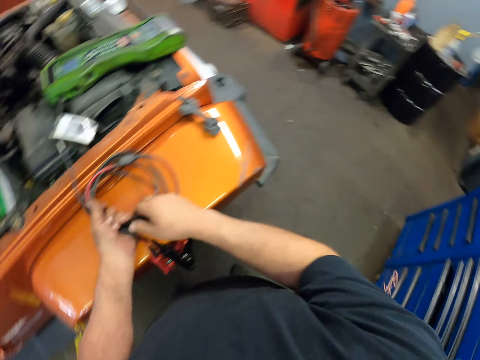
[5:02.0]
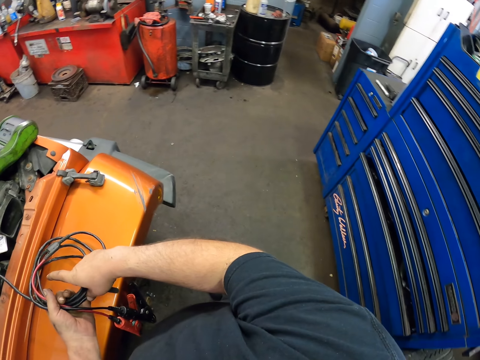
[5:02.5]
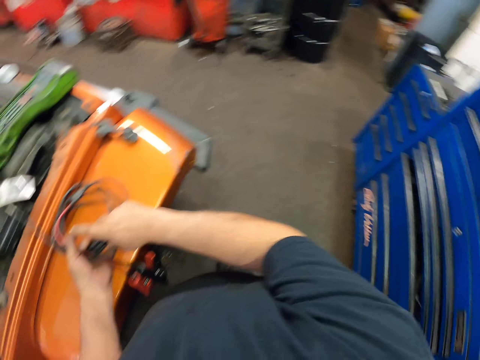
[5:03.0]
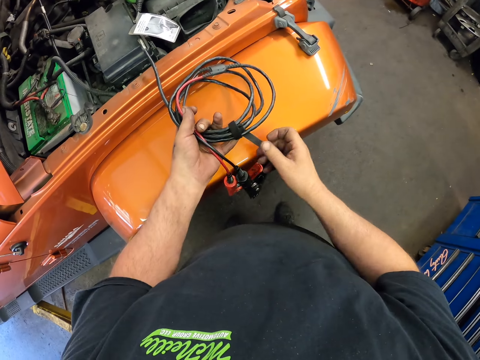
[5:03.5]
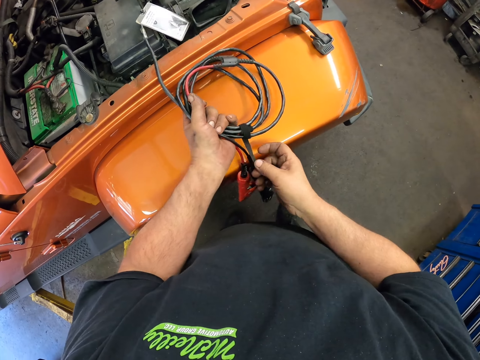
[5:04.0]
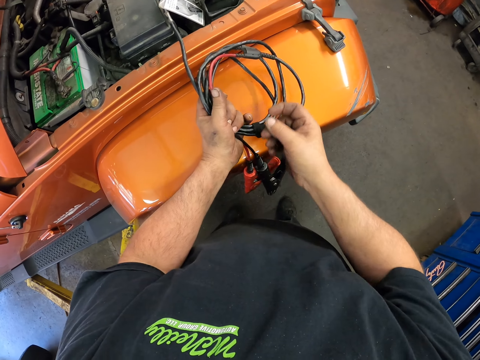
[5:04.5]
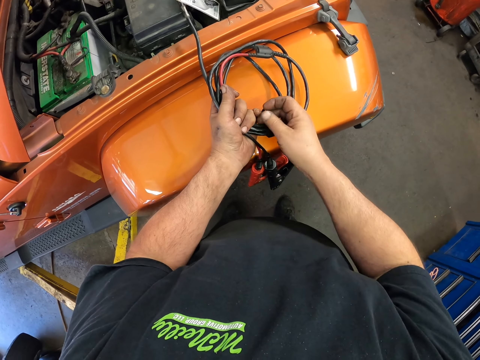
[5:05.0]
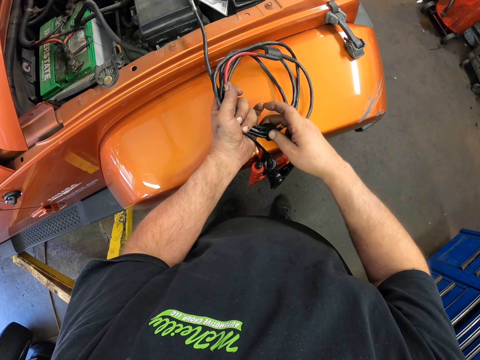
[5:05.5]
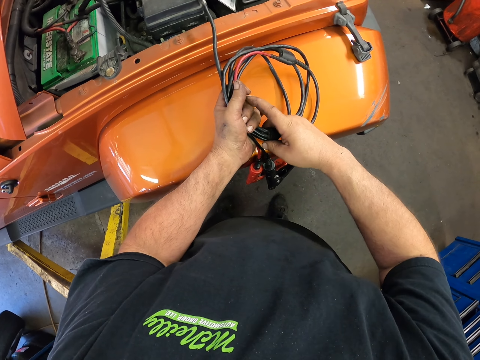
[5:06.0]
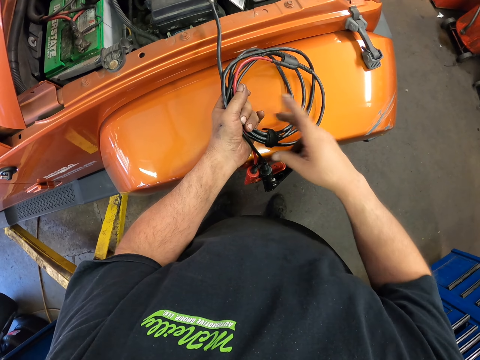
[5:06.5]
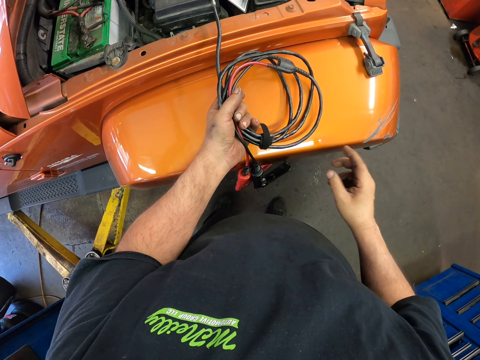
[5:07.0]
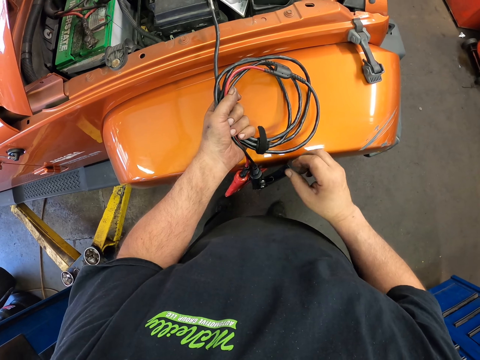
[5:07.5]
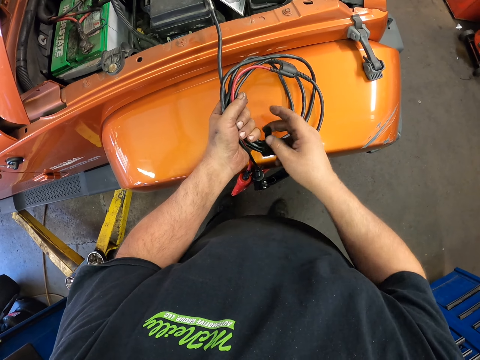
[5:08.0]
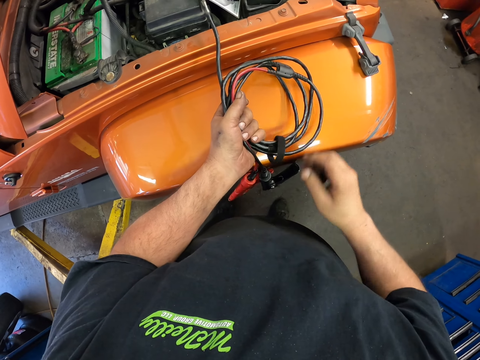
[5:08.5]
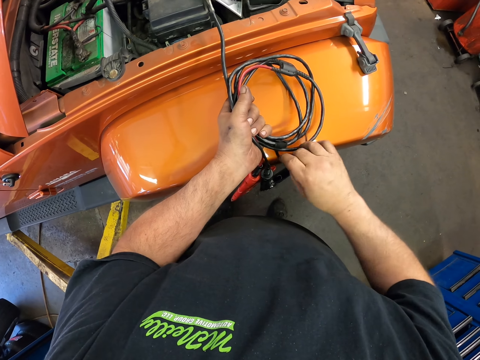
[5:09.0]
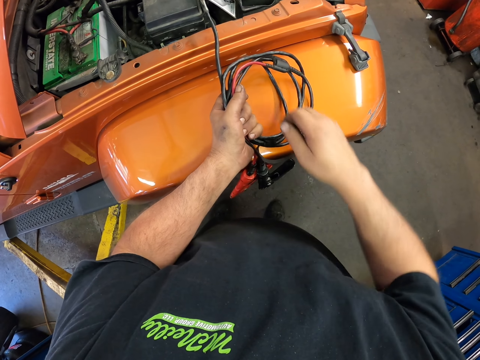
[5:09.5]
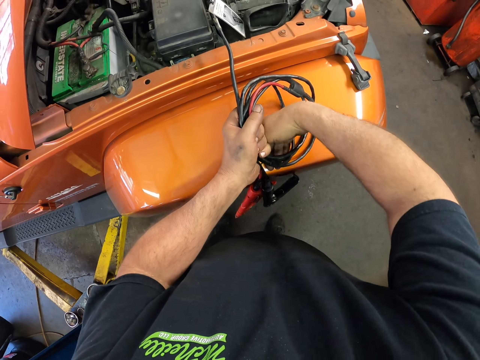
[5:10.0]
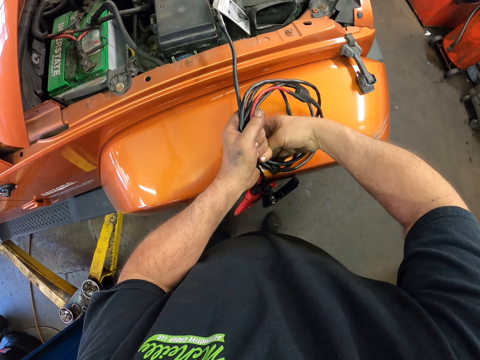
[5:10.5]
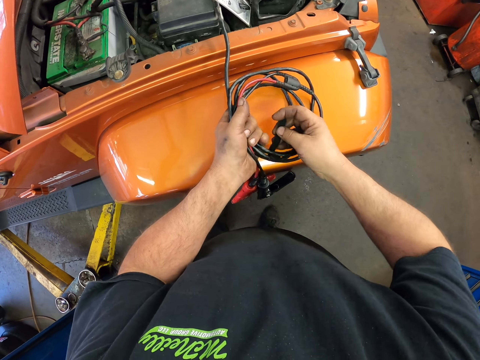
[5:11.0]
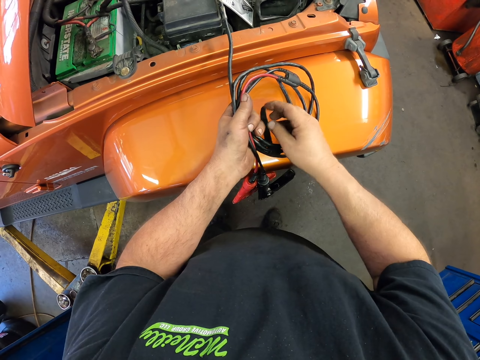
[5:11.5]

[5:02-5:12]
The camera wearer tapes the wire.

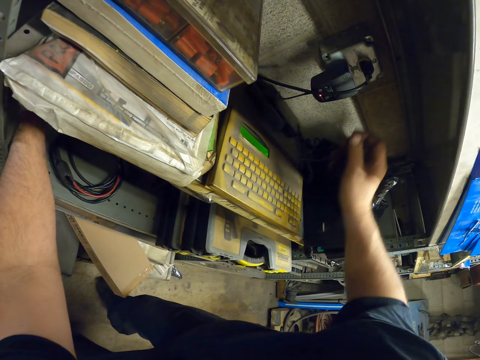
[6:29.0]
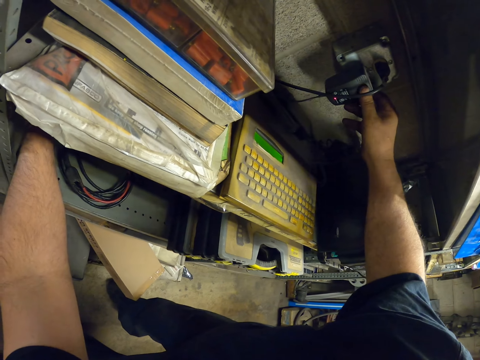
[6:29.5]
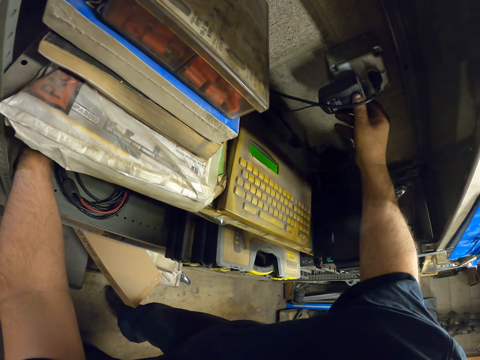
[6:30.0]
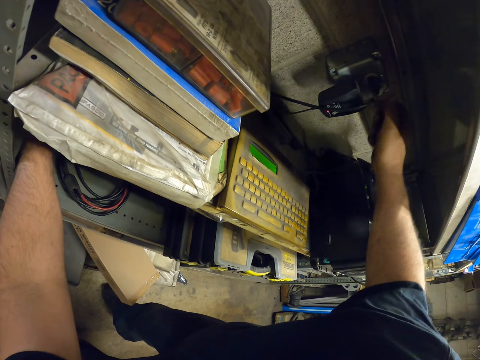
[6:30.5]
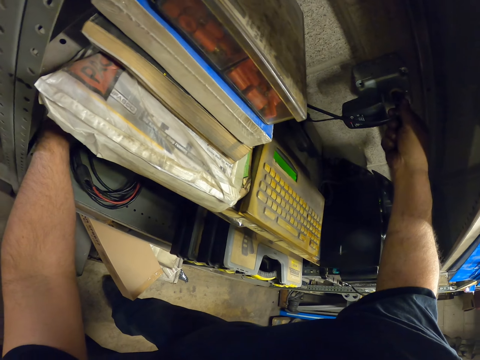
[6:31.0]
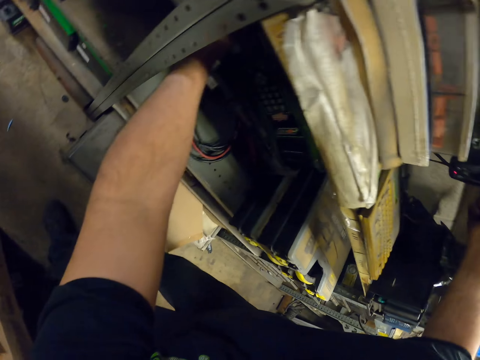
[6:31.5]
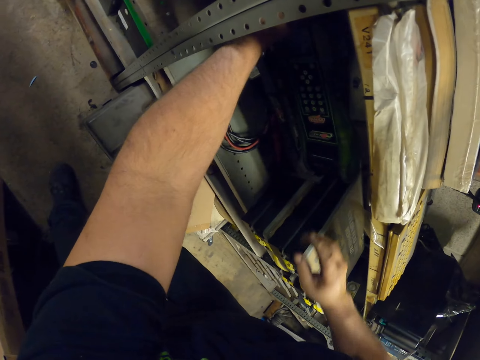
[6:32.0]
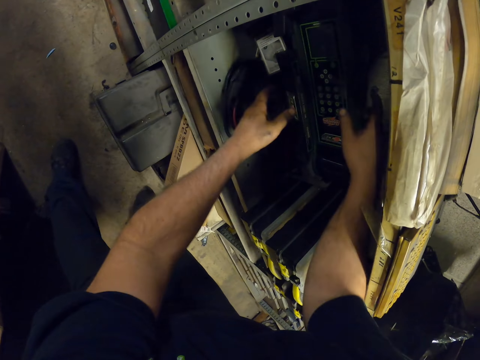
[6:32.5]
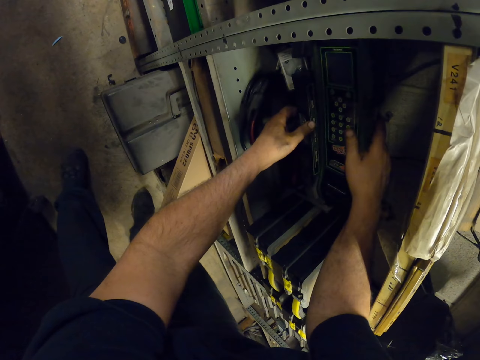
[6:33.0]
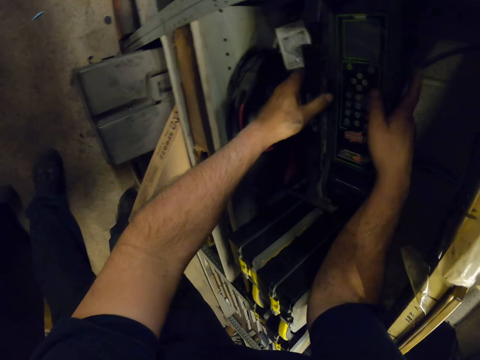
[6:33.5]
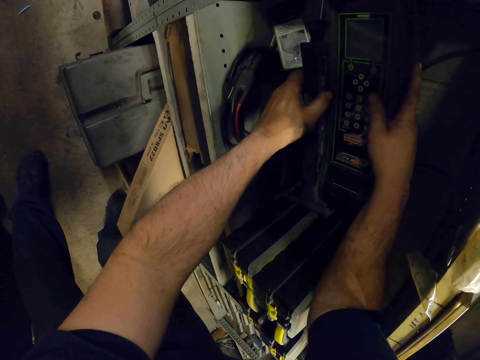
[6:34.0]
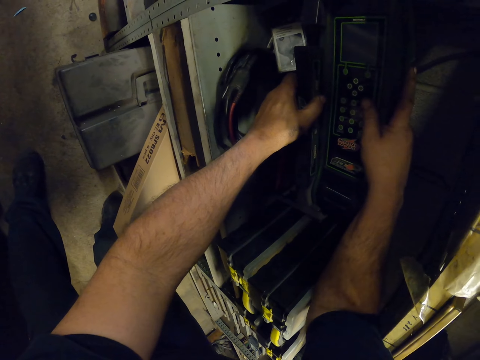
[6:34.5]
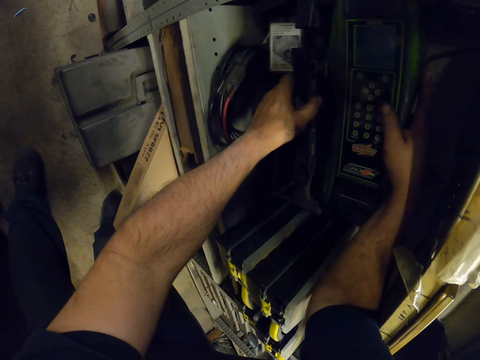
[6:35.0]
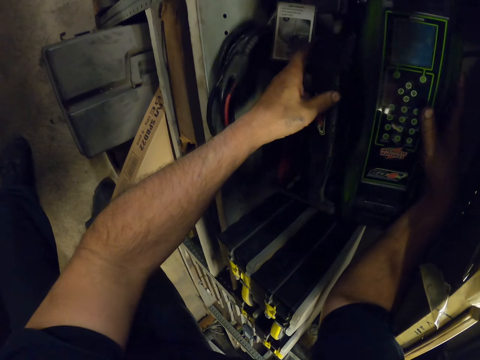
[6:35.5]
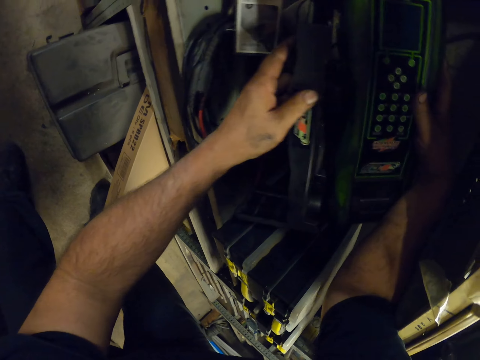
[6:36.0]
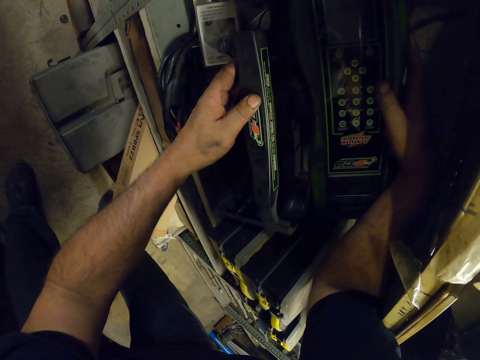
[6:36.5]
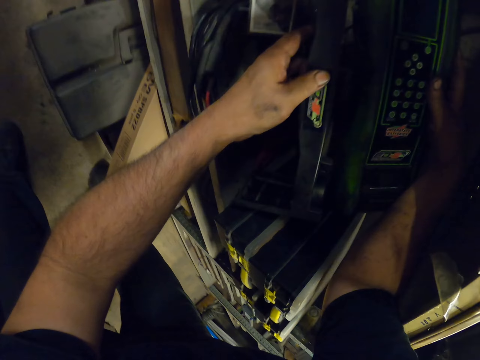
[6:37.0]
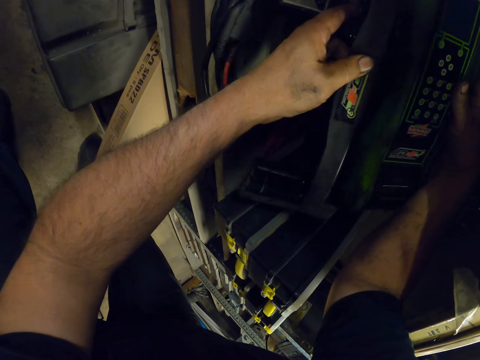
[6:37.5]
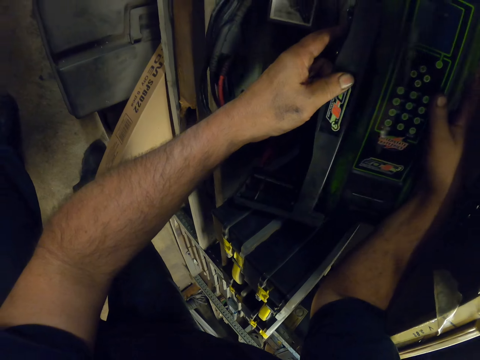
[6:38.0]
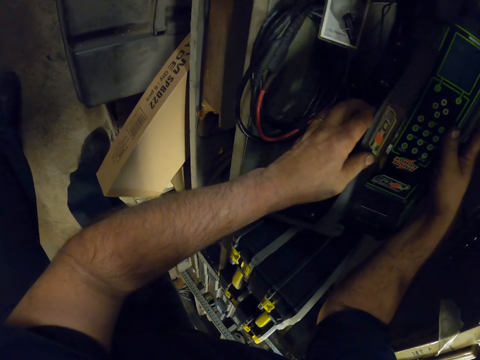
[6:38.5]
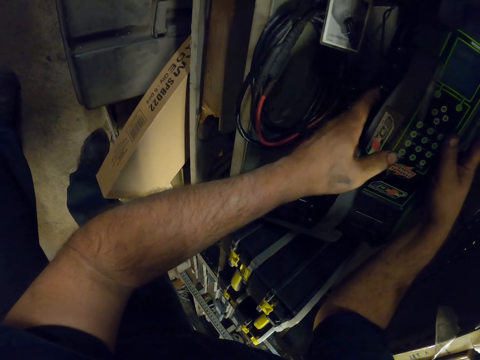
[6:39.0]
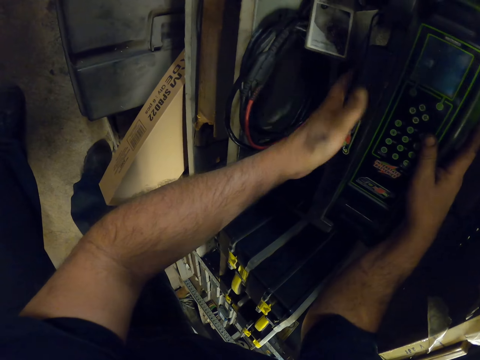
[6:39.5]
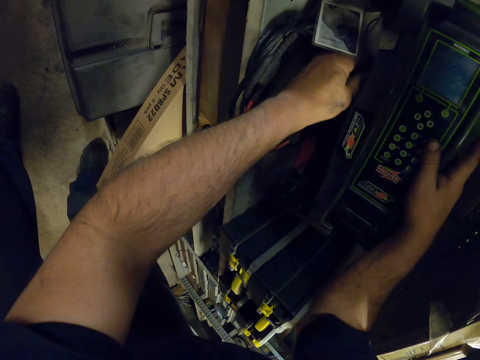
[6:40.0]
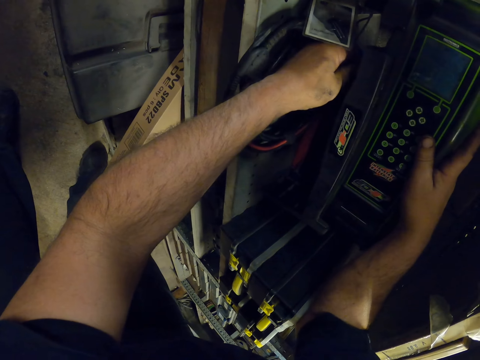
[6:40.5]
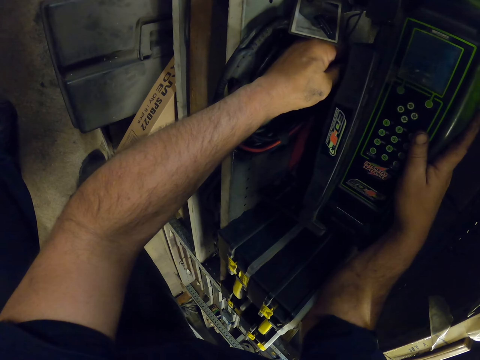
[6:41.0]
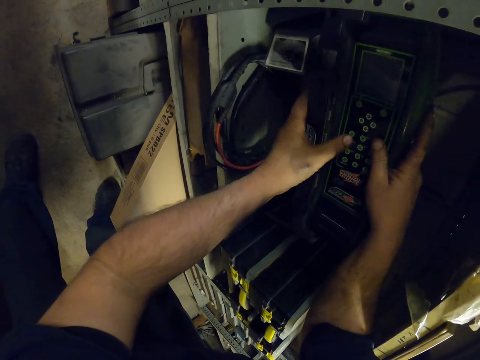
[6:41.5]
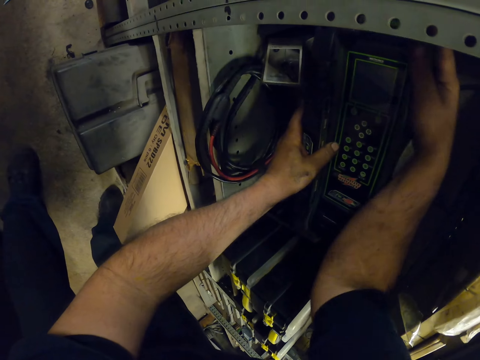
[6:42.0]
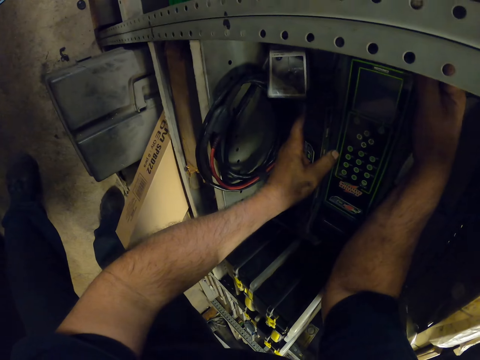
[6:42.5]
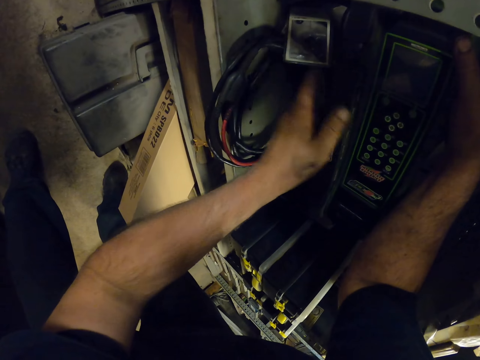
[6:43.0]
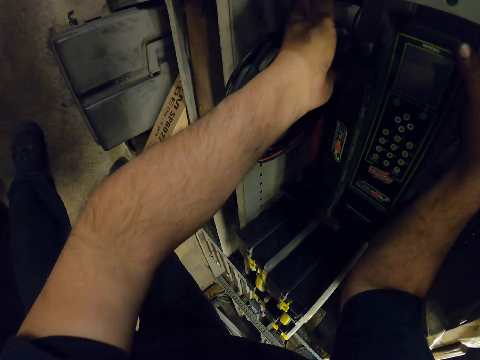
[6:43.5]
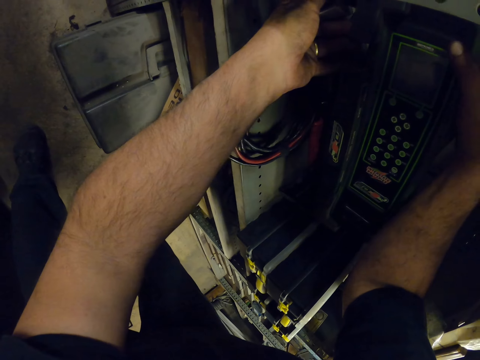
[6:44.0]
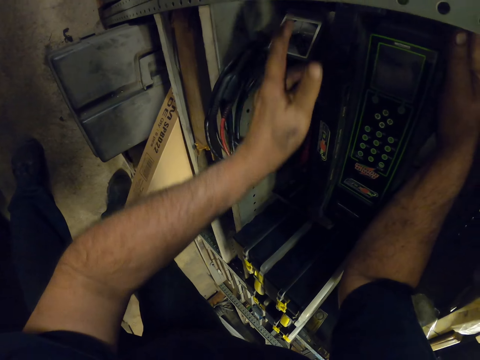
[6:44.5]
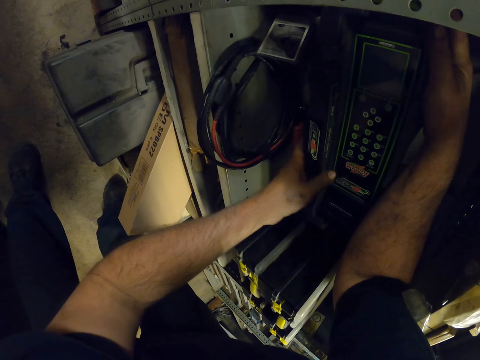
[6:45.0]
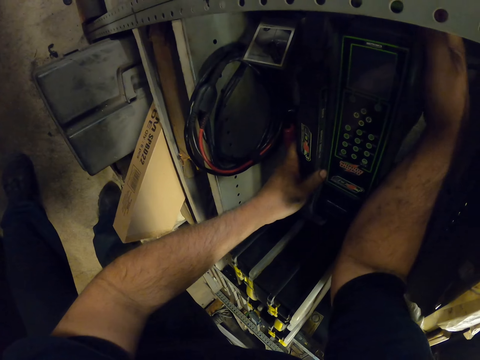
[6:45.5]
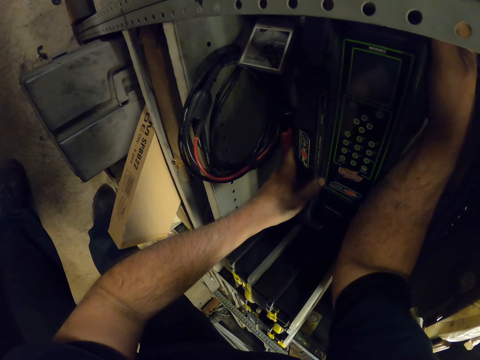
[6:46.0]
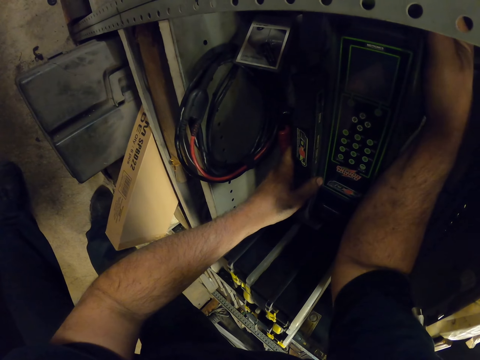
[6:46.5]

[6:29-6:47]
The camera wearer turns on the socket. They hold a diagnostic scanner. They move the electric meter. They touch the wire.
